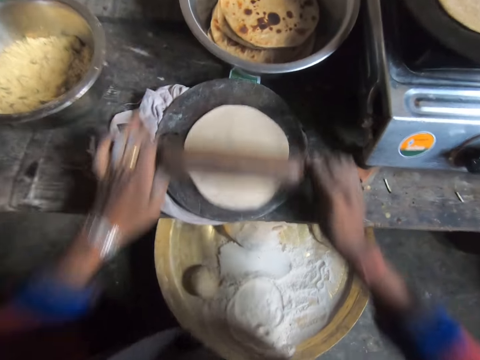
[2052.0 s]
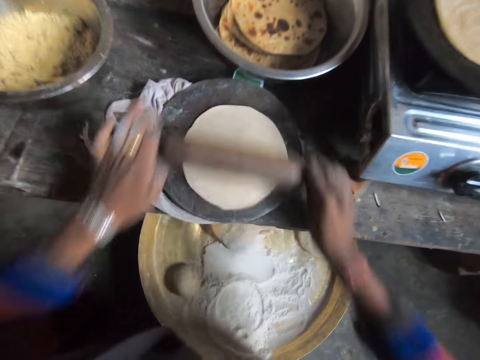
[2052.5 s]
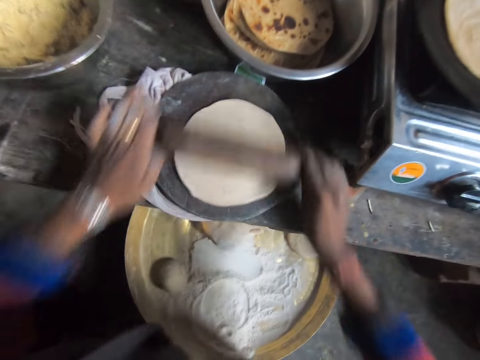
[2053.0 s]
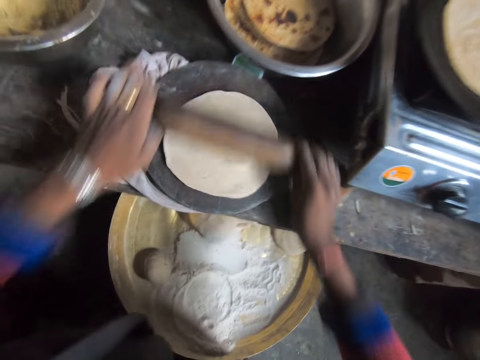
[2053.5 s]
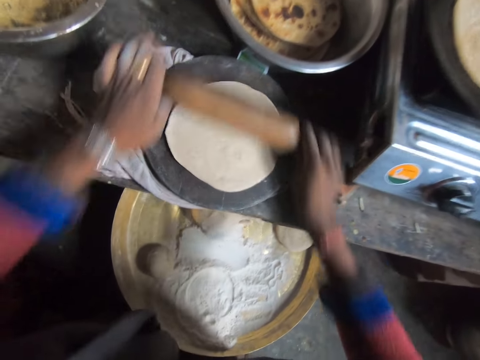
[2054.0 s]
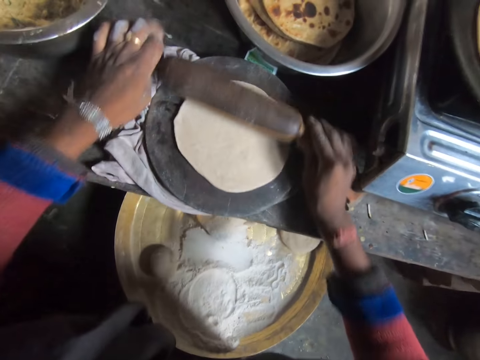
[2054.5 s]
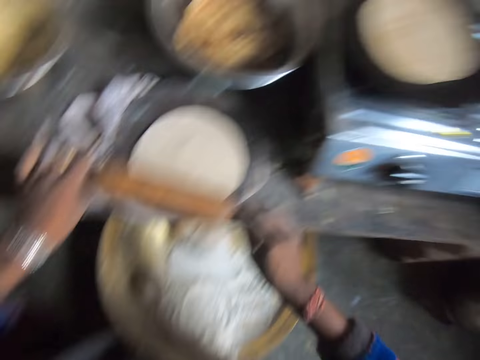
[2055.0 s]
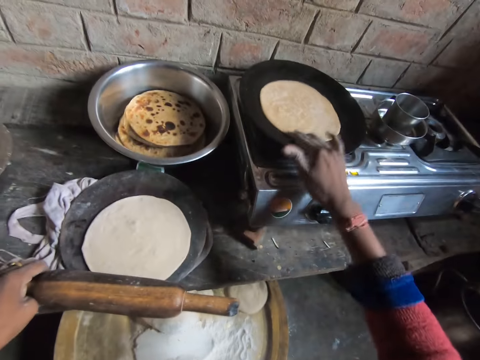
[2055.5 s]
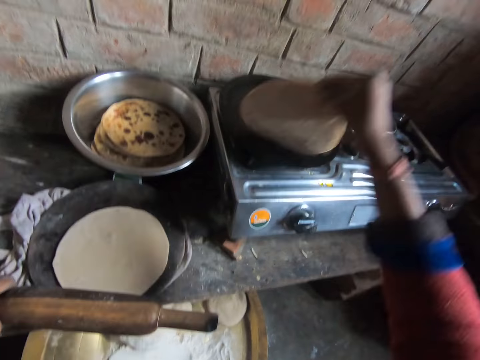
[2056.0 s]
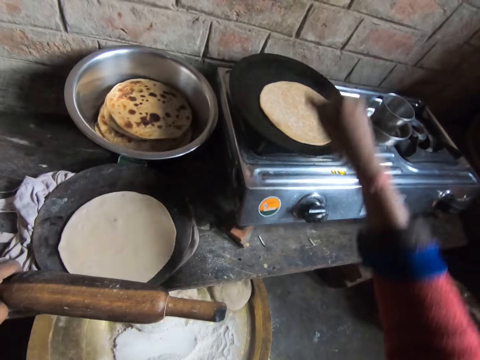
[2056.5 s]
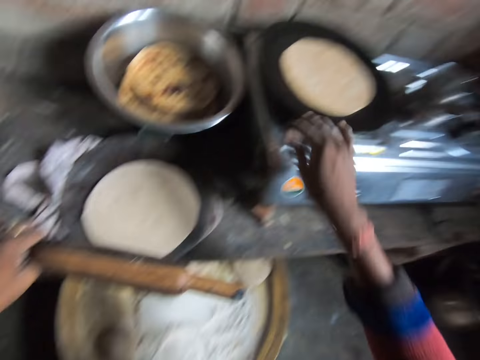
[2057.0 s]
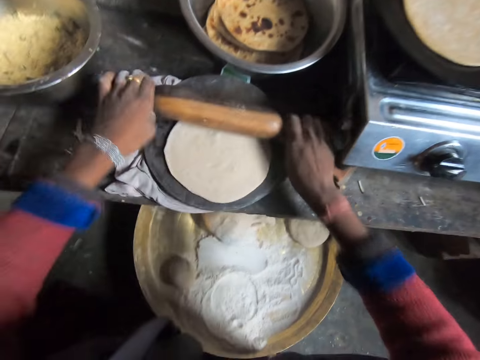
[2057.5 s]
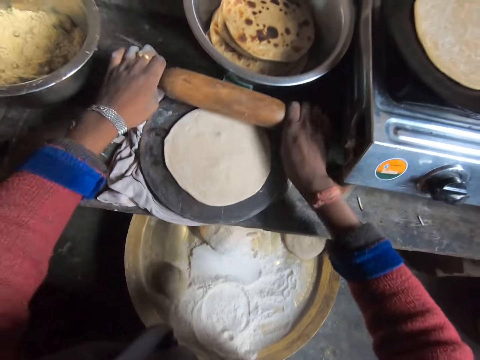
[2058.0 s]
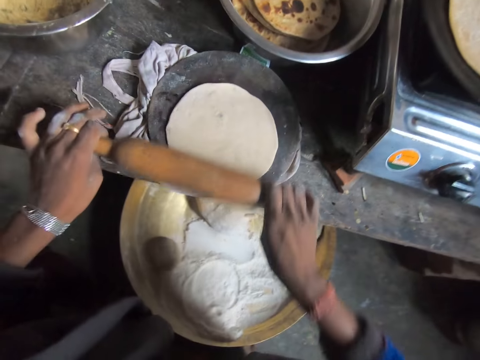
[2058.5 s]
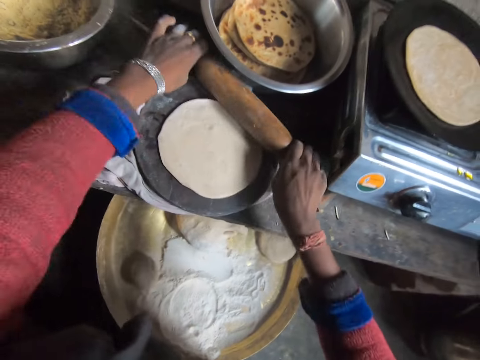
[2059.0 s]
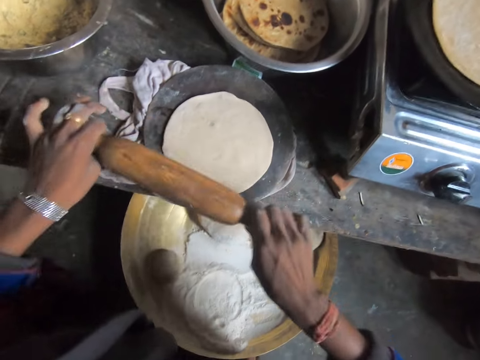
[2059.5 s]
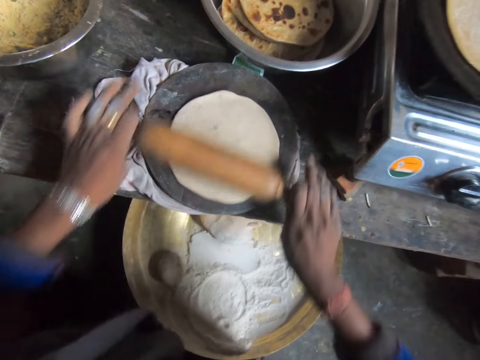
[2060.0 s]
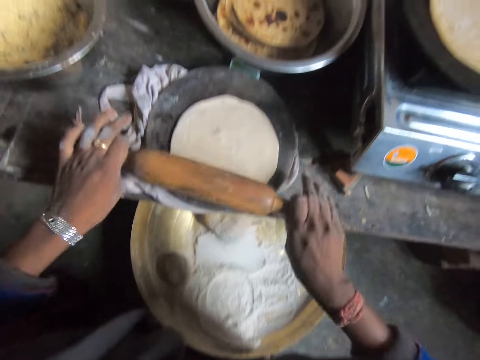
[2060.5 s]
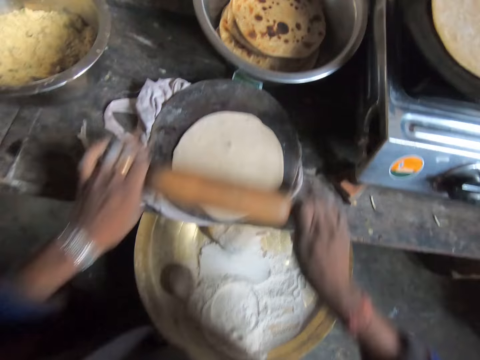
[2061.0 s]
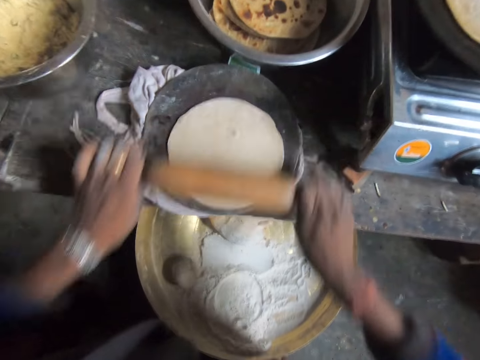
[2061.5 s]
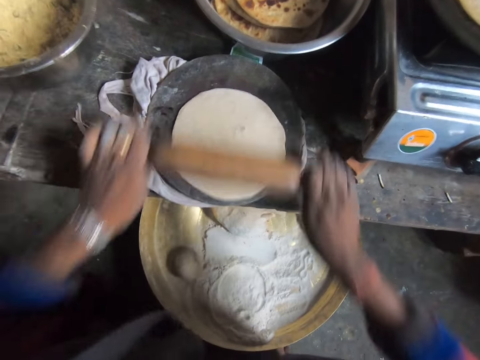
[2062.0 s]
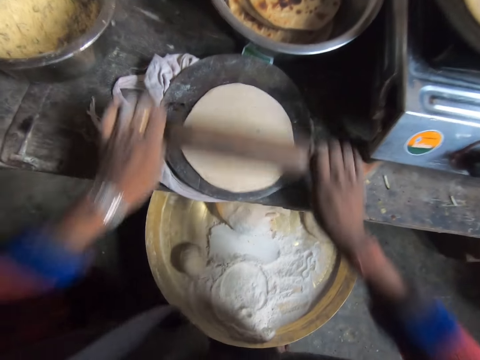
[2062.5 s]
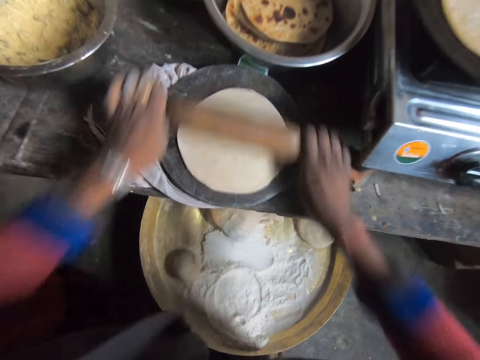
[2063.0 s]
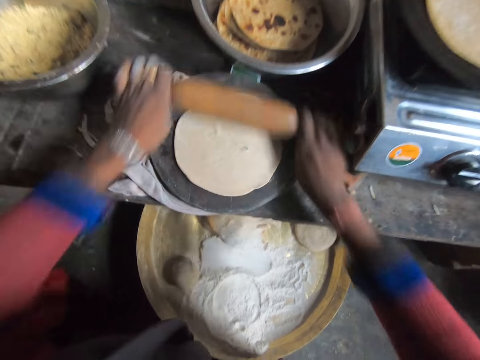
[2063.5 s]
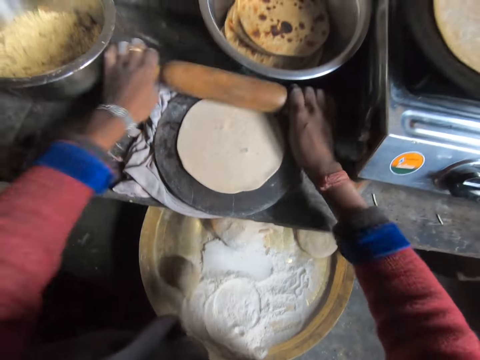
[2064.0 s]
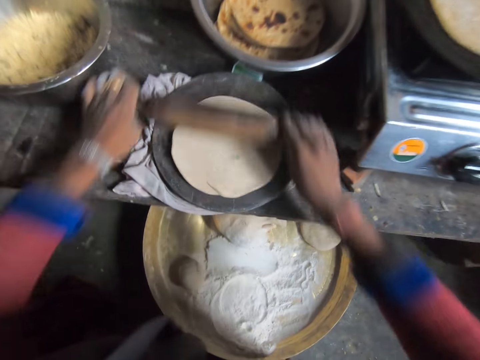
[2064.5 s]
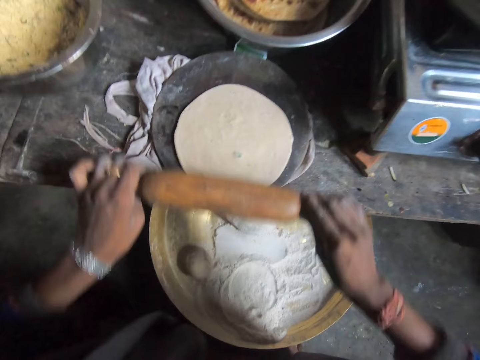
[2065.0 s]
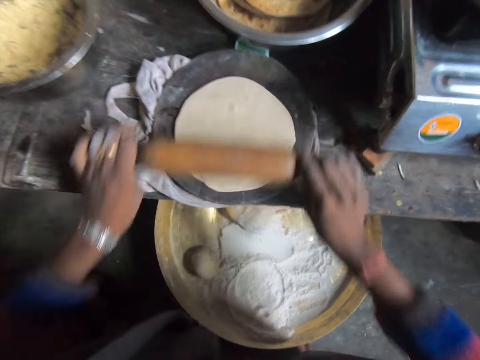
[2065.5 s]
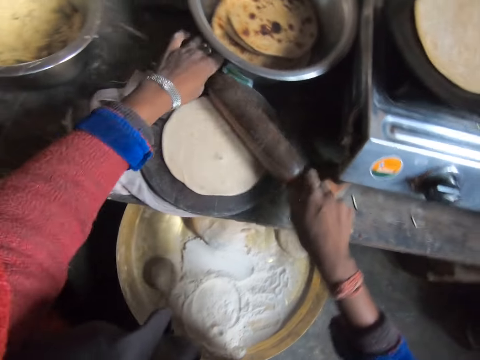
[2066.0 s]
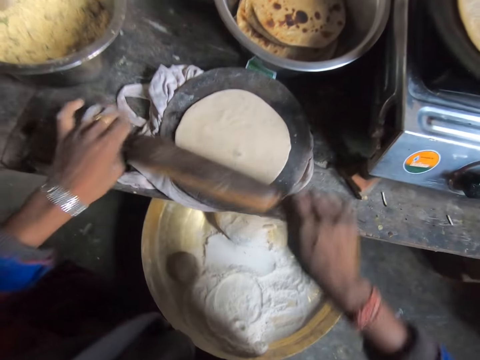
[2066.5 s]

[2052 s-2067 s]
The camera wearer moves her hand forward. She moves the flatbread towards her. She adjusts the chapati bread on the pan. She lifts up the flatbread and drops the flatbread on the pan. She moves the flatbread towards her. She holds the rolling pin with both her hands. She flattens the dough on the cutting board with the rolling pin.

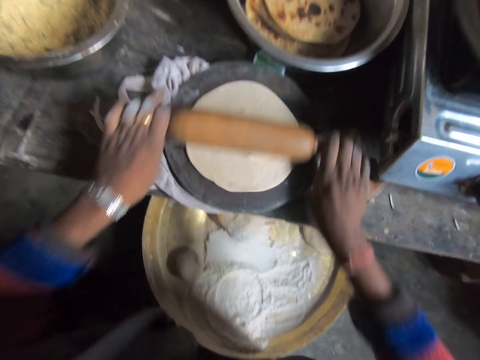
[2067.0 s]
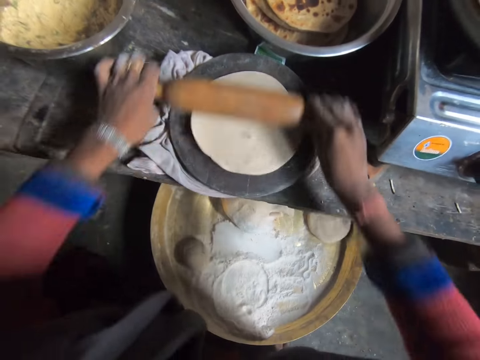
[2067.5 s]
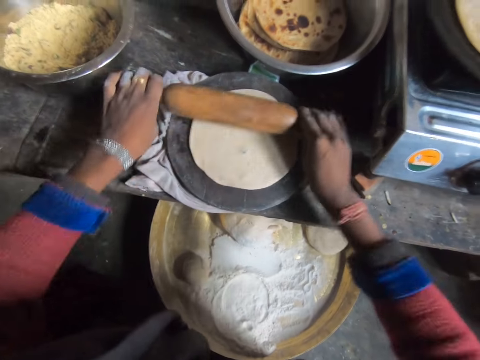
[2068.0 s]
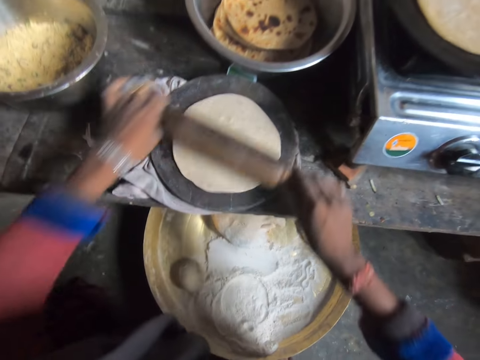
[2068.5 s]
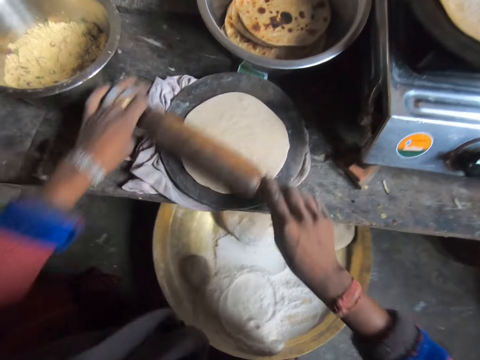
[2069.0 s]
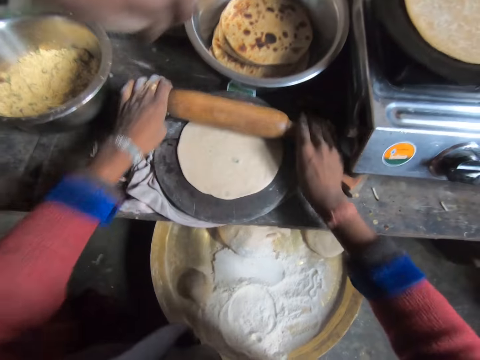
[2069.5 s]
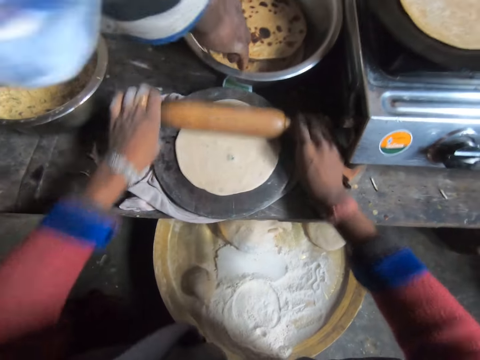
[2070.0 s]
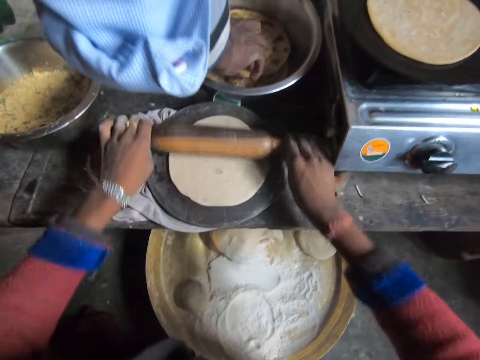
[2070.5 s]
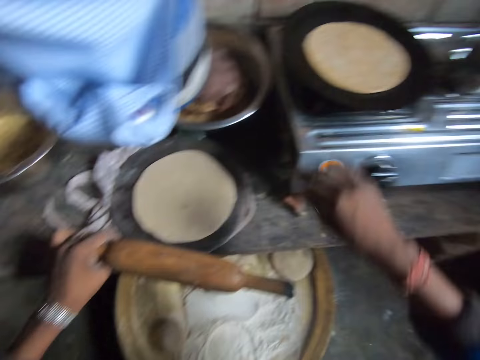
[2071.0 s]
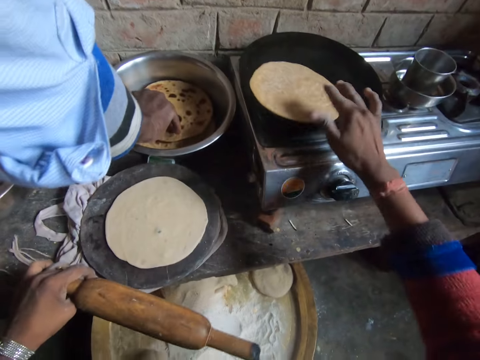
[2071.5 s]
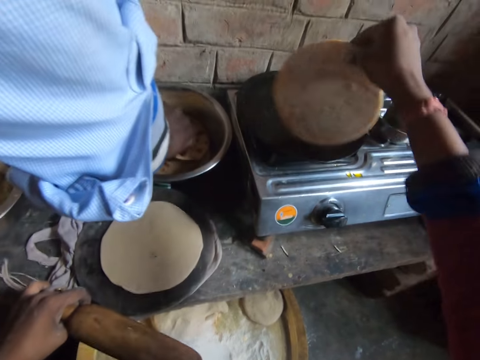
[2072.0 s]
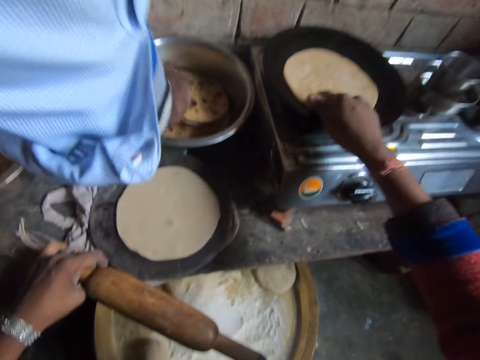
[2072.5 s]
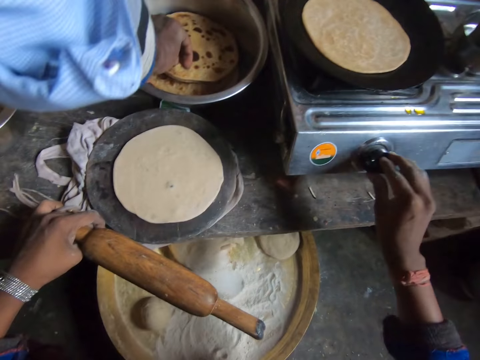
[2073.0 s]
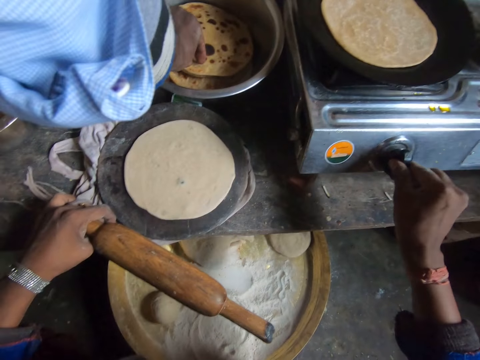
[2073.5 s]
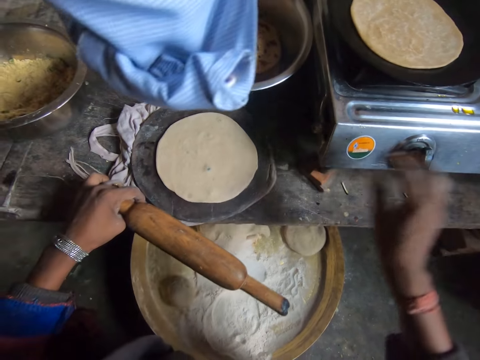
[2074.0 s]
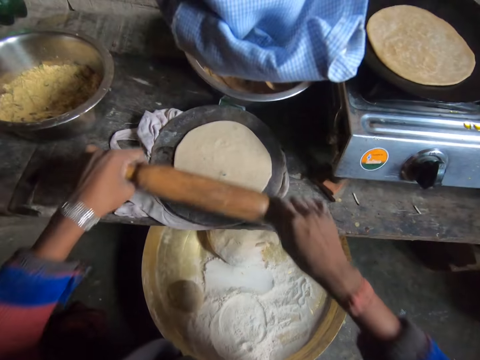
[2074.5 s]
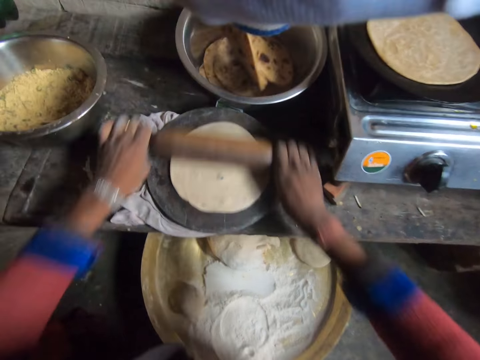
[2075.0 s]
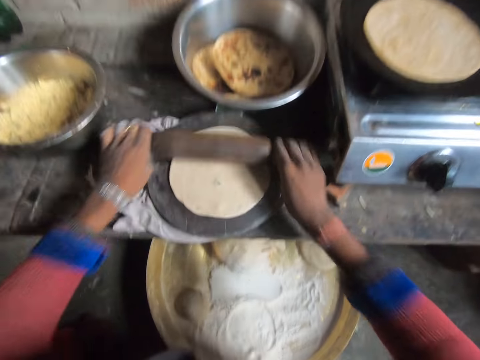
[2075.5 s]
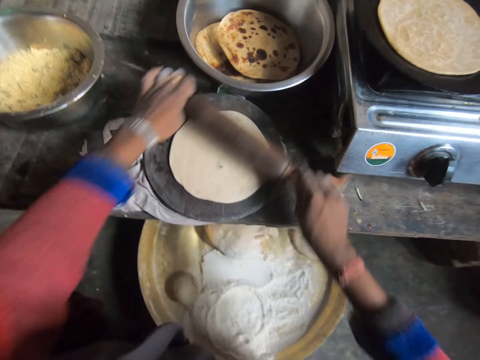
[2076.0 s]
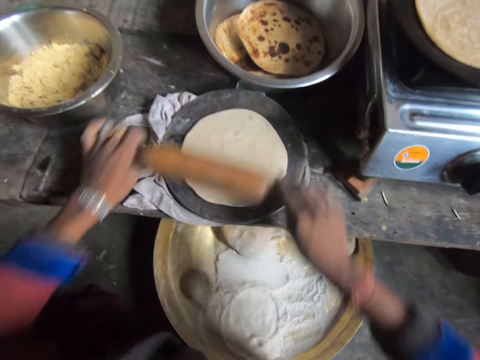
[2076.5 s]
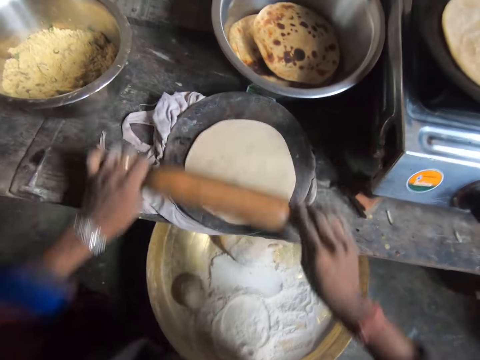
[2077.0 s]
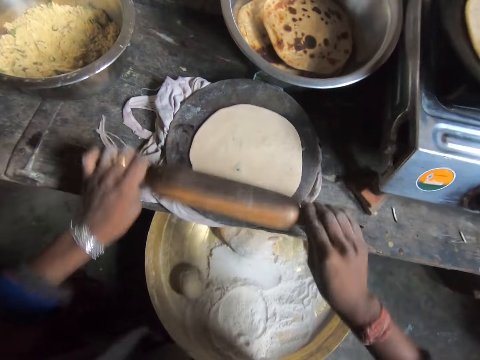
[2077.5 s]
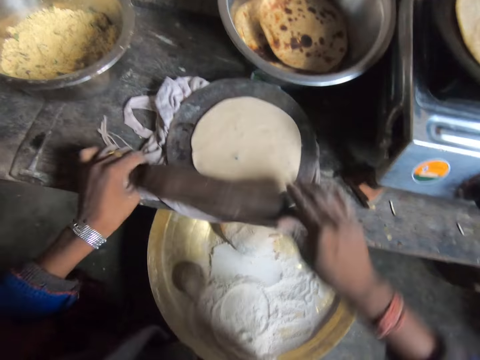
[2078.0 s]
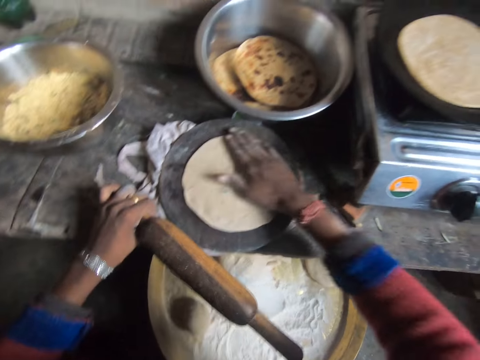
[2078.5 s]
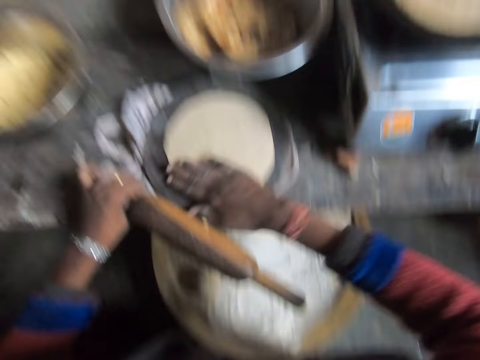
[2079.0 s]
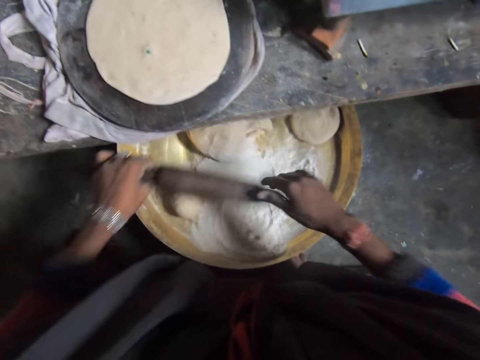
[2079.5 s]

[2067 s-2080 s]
A man walks towards the camera wearer. The camera wearer flattens the dough with the rolling pin. She moves her hand forward and moves the flatbread towards her. She adjusts the chapati bread on the pan. She lifts up the flatbread, drops the flatbread on the pan, and places her hand on the flatbread. The man takes chapati bread from the bowl. The camera wearer moves her hand towards her. She turns the burner knob on the gas cooker. She moves her hand towards her. She holds the rolling pin with both her hands. She flattens the dough on the cutting board with the rolling pin. The man walks away from the camera wearer. The camera wearer flattens the dough with the rolling pin. She presses on the dough with her hand. She rubs the dough with her right hand. She lowers her hands.
